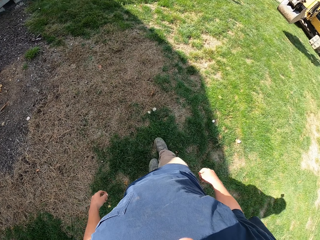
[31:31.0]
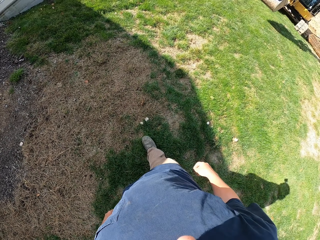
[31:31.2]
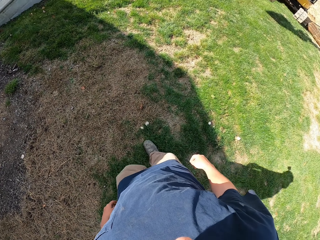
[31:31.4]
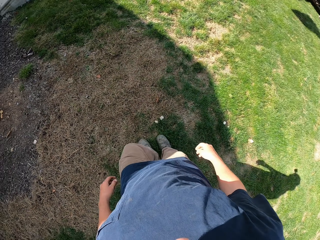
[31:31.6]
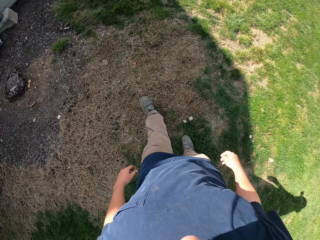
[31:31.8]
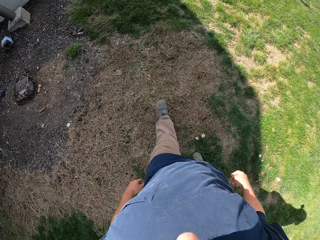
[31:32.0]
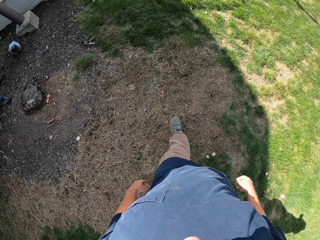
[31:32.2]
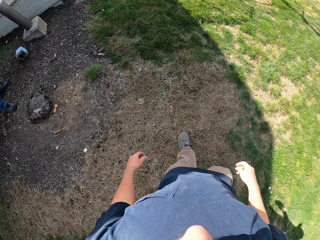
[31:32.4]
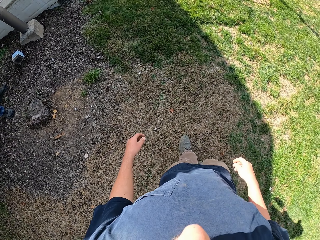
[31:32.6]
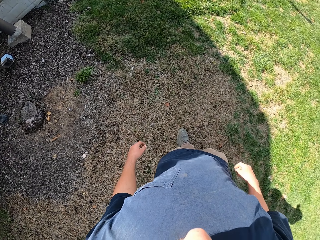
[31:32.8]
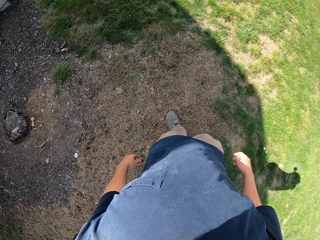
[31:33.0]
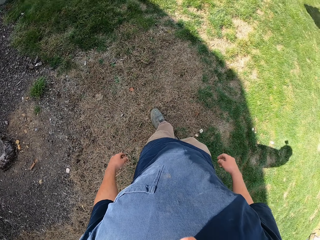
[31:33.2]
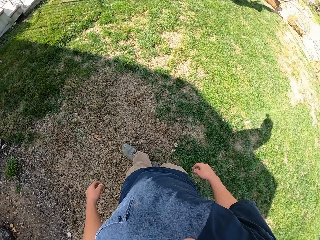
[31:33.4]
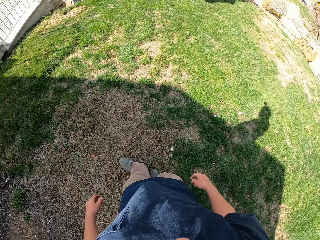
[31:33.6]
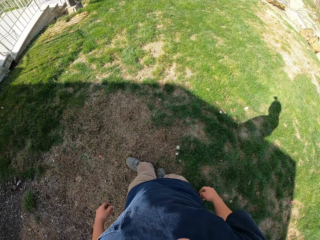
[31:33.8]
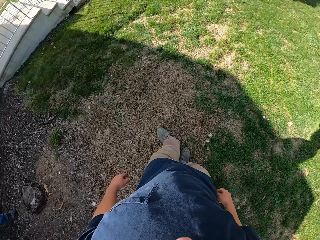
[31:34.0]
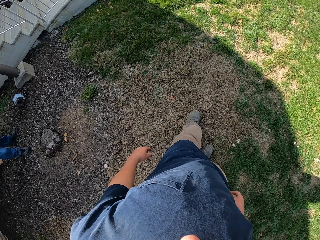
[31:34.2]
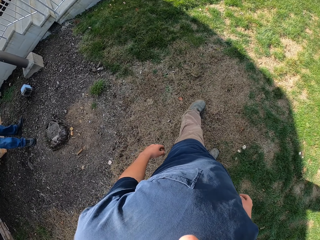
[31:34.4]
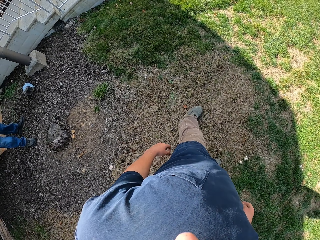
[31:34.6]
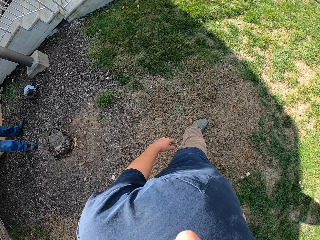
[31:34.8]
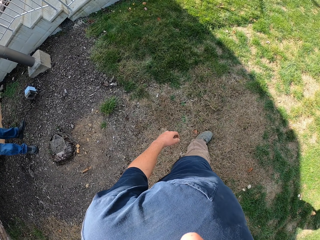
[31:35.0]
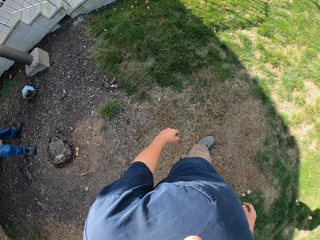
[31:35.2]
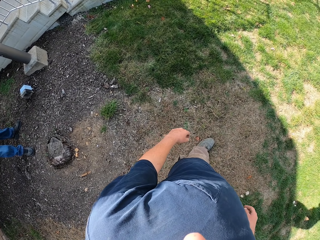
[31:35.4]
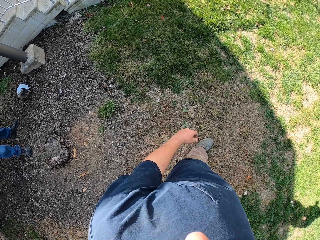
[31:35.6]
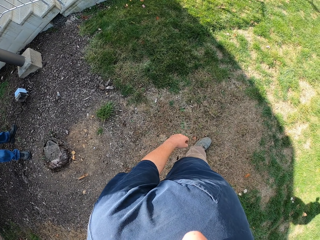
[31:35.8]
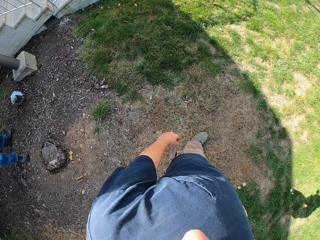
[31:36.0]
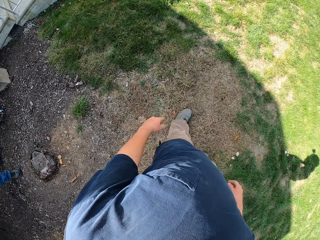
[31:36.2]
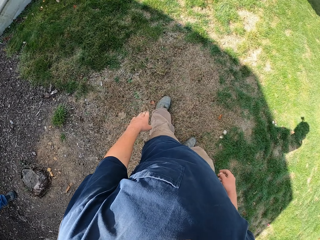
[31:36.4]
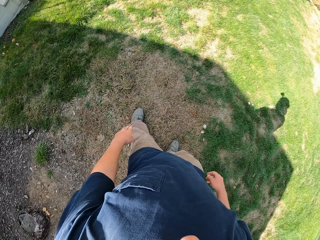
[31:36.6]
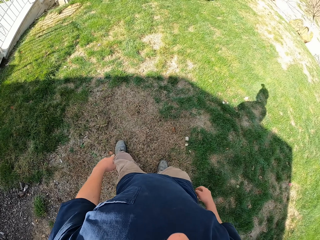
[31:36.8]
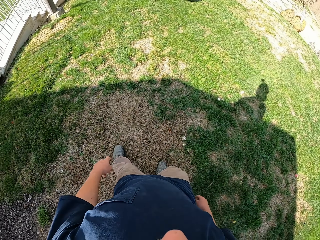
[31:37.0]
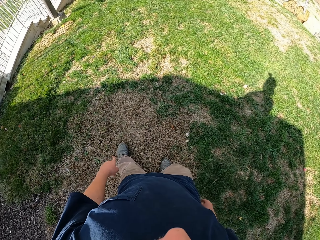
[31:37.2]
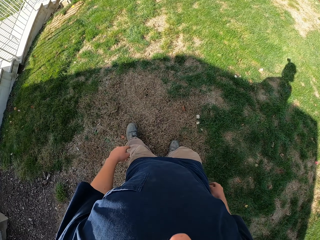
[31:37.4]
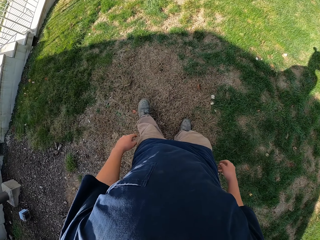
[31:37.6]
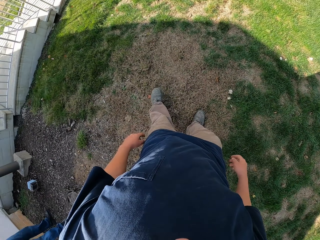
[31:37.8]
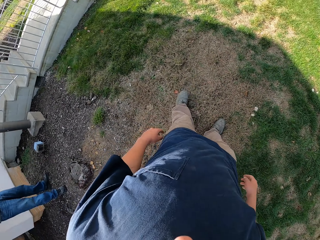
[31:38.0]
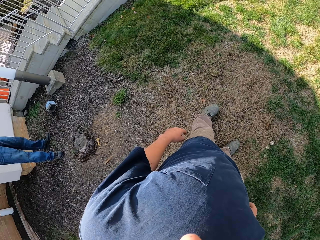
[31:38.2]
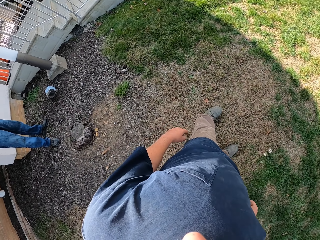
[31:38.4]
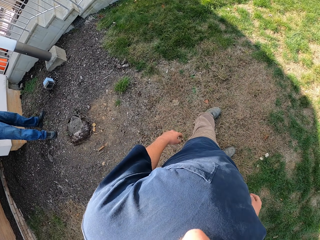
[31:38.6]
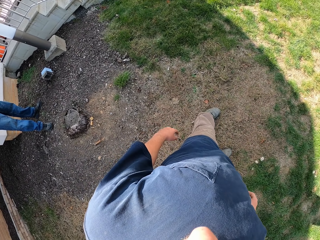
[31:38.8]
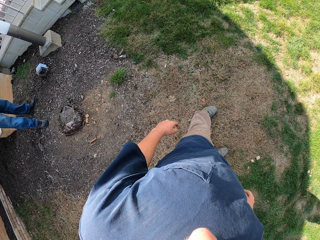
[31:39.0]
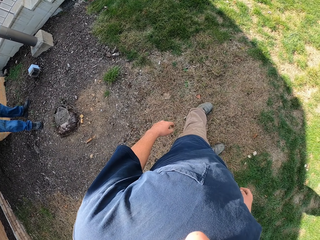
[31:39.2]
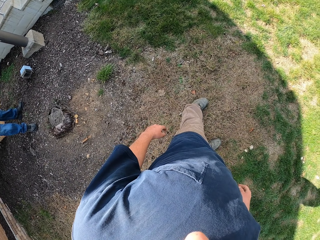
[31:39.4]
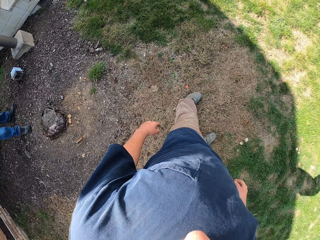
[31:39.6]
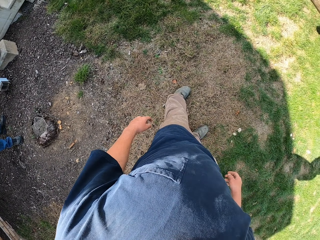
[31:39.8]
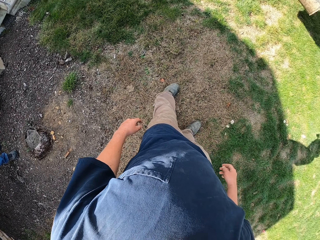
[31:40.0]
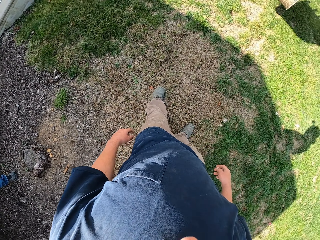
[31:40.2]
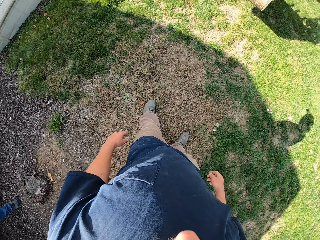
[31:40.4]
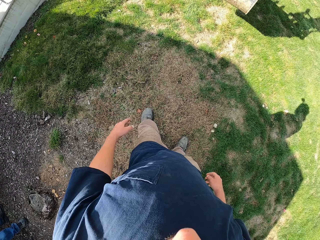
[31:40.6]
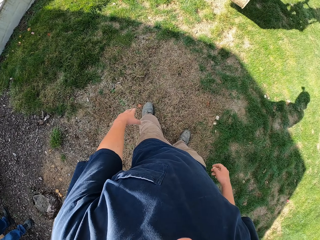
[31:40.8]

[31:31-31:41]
The camera wearer looks around.

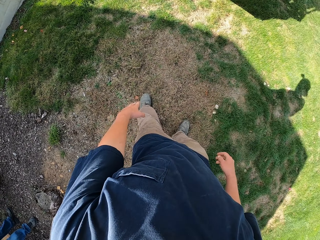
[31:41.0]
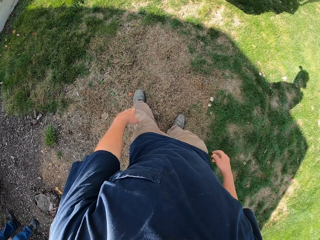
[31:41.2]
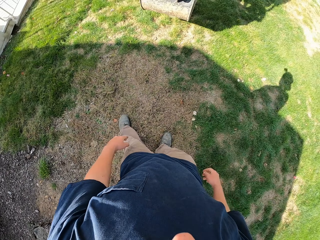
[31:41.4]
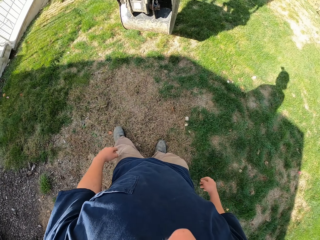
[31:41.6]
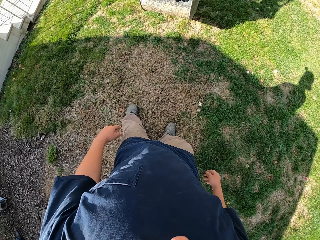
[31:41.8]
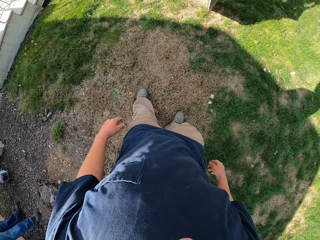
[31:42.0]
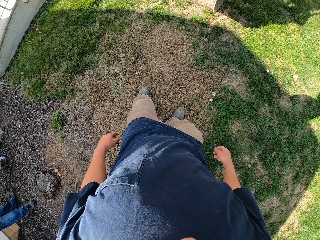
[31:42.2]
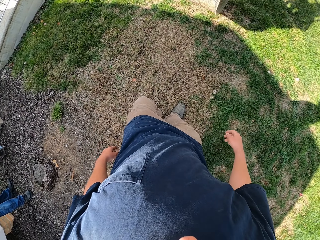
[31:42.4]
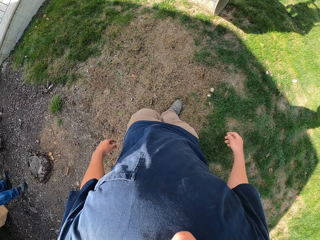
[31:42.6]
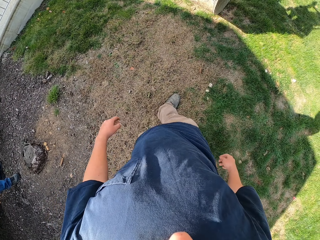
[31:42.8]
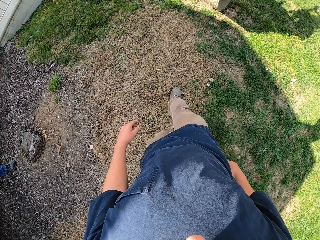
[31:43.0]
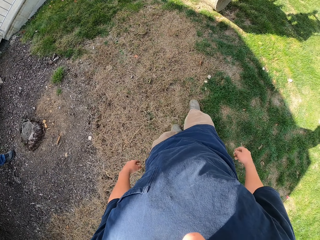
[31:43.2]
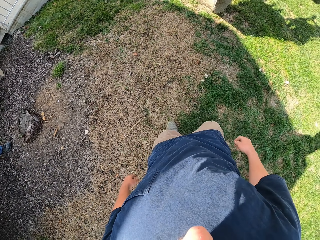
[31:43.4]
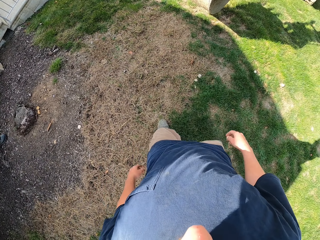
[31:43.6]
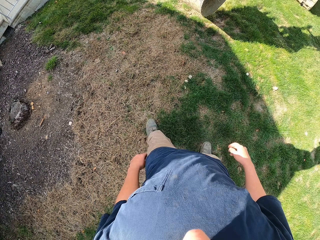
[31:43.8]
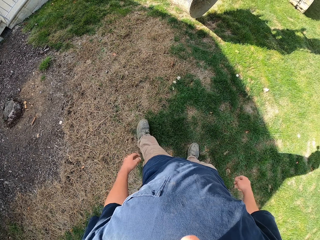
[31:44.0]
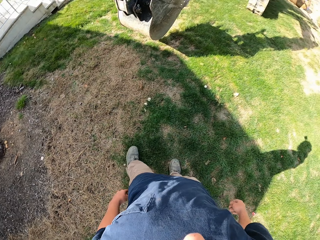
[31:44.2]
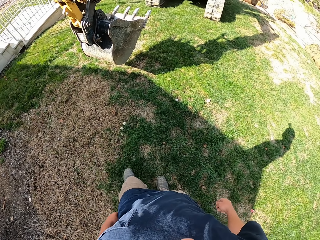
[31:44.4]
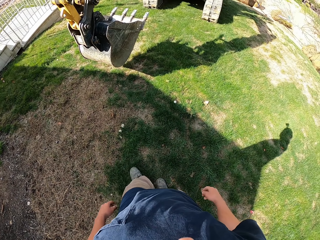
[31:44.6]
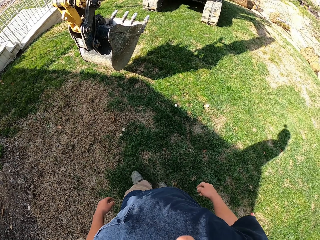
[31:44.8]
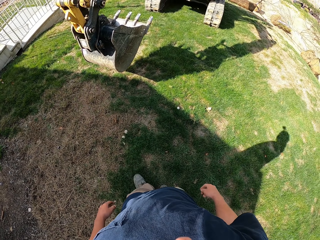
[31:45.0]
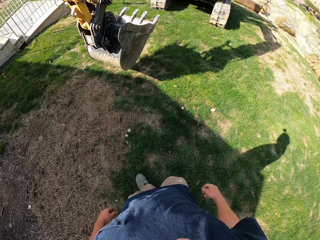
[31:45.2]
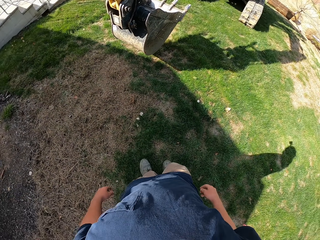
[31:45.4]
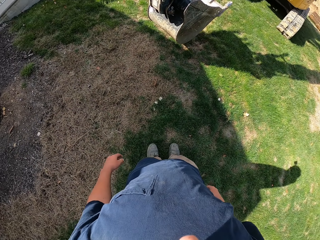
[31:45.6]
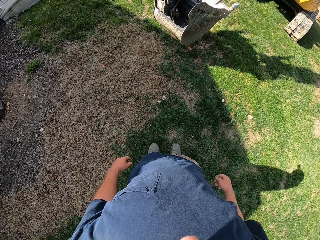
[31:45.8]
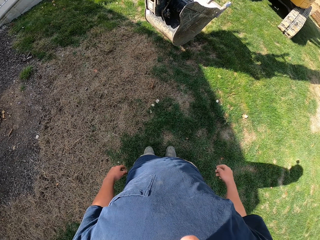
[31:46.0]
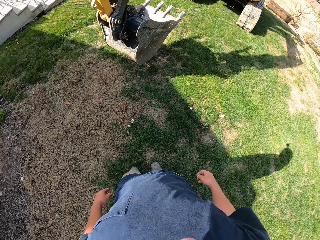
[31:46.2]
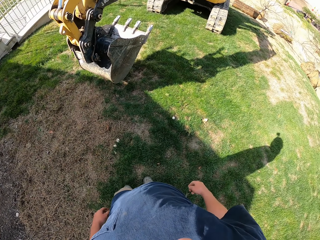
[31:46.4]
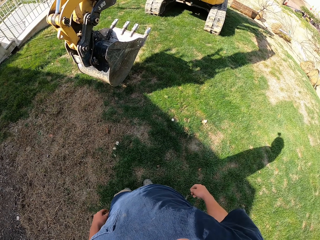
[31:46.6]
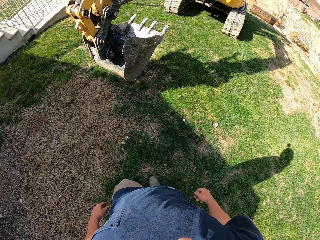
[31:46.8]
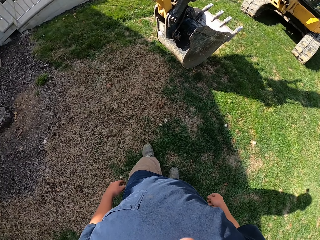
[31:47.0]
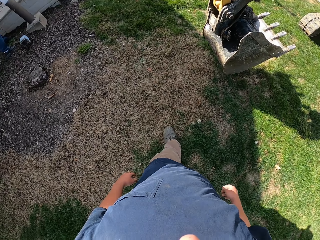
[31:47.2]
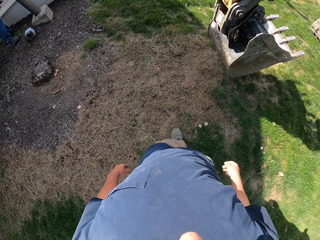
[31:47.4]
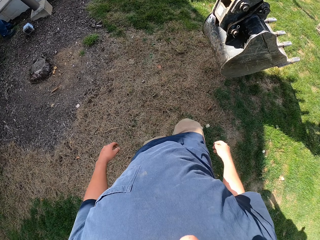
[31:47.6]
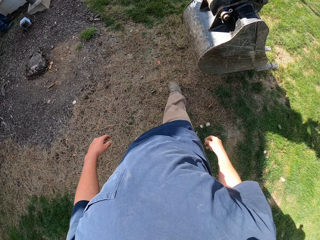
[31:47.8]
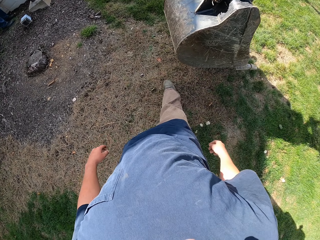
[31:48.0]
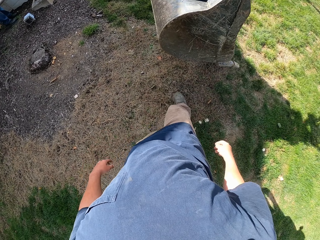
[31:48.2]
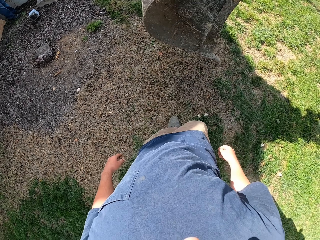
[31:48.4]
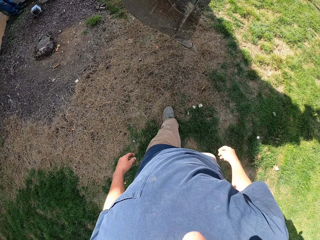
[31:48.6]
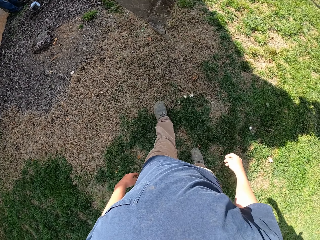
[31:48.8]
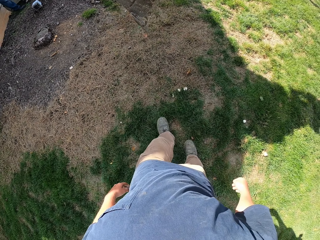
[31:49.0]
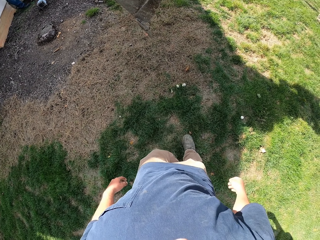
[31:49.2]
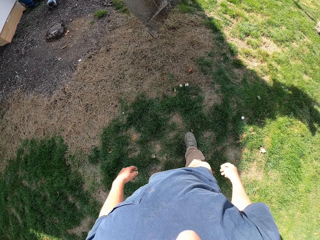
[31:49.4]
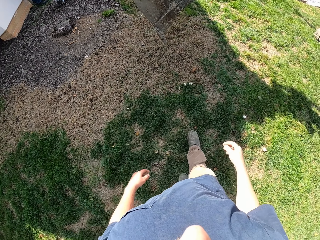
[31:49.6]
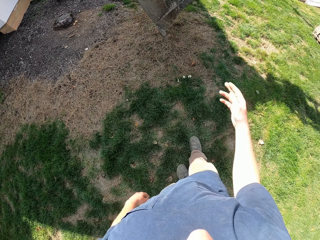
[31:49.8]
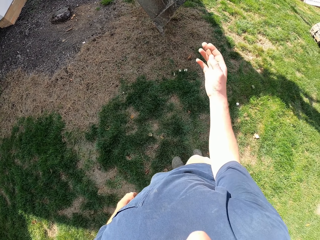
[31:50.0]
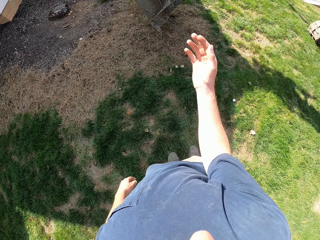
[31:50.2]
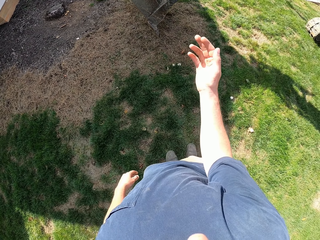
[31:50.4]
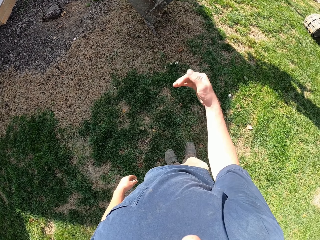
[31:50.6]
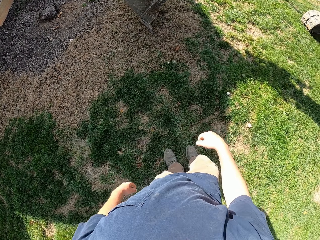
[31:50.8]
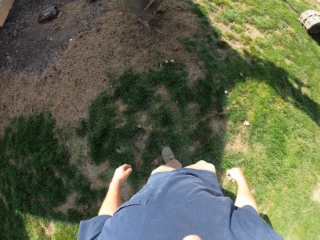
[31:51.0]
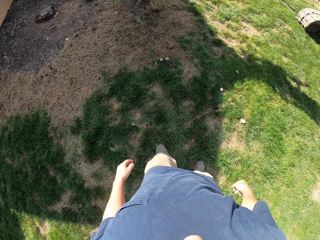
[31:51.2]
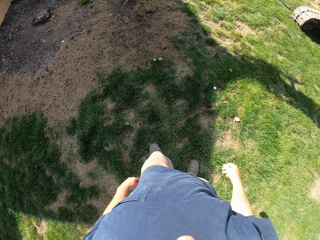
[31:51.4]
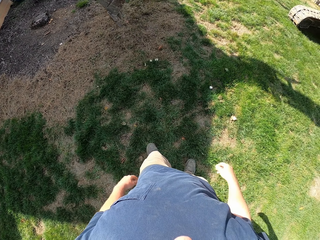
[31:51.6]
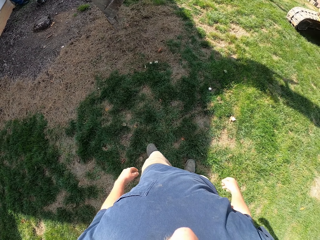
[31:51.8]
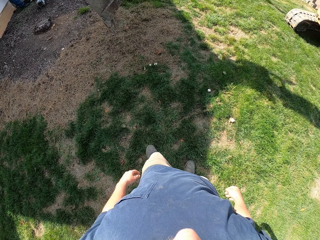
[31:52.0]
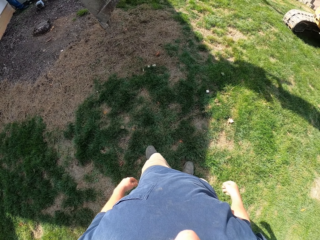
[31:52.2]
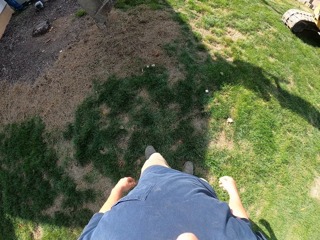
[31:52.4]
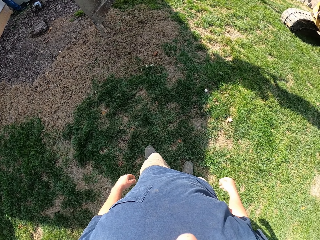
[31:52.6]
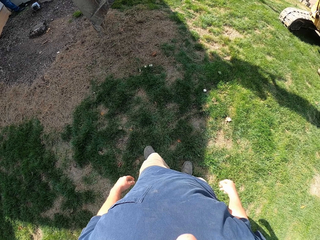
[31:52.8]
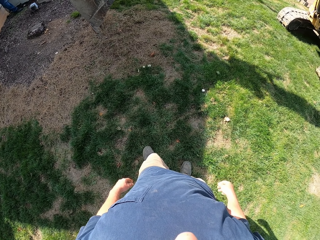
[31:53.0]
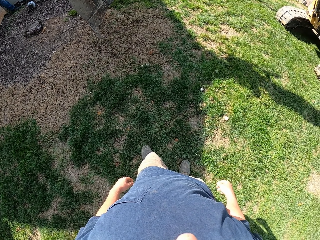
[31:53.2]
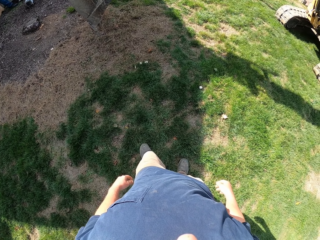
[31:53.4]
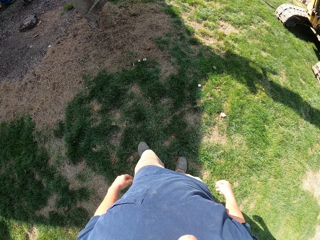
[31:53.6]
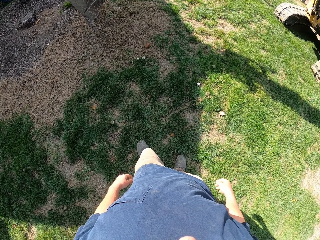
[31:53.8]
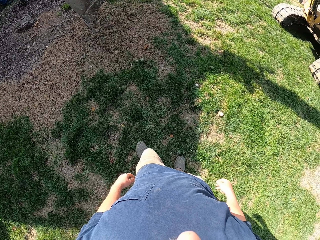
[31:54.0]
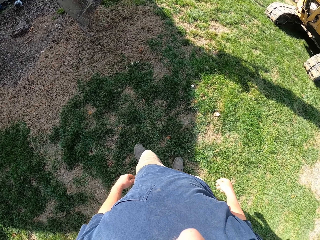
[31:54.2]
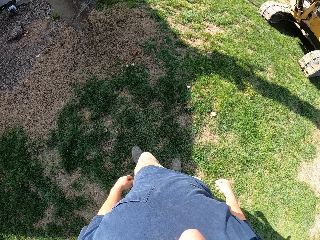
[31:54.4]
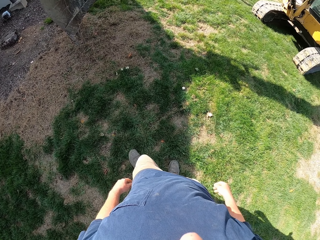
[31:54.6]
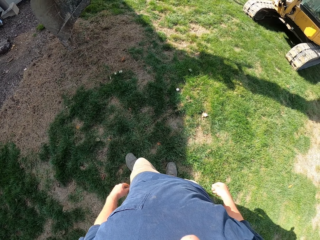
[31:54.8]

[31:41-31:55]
The camera wearer points down. He moves around, makes gestures with his hand, looks around, and looks at the tractor. He turns around, moves back from the tractor, moves his hand around, and stares at the tractor.
